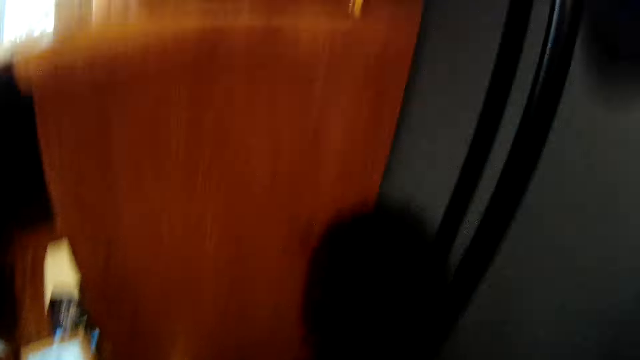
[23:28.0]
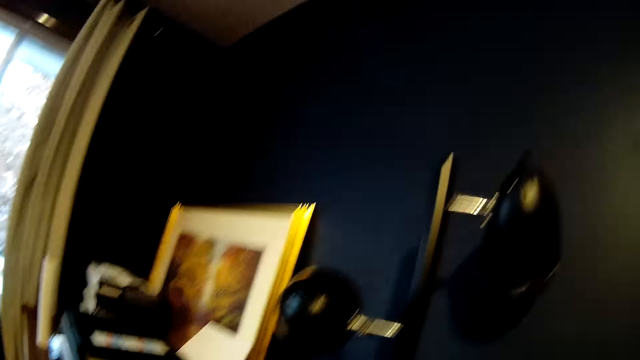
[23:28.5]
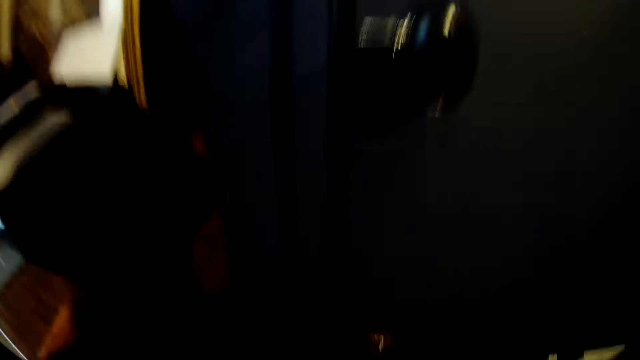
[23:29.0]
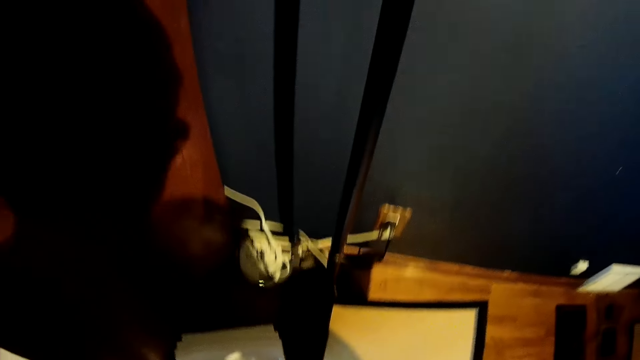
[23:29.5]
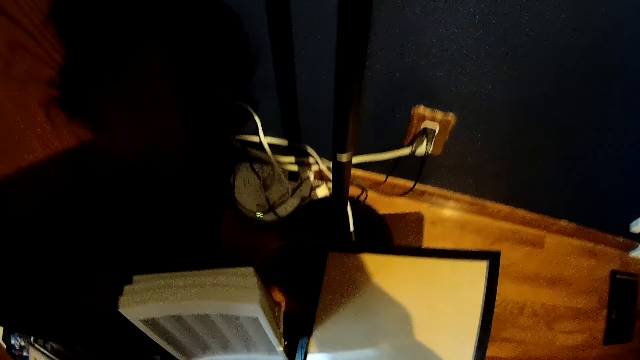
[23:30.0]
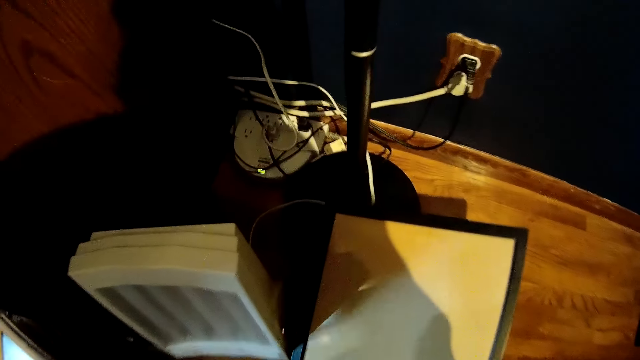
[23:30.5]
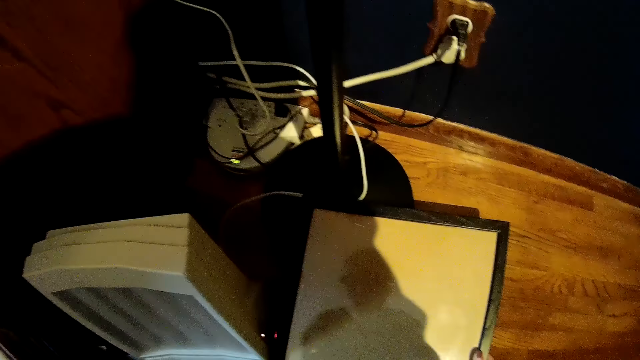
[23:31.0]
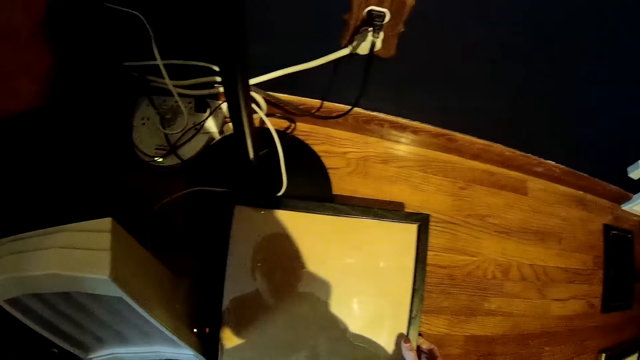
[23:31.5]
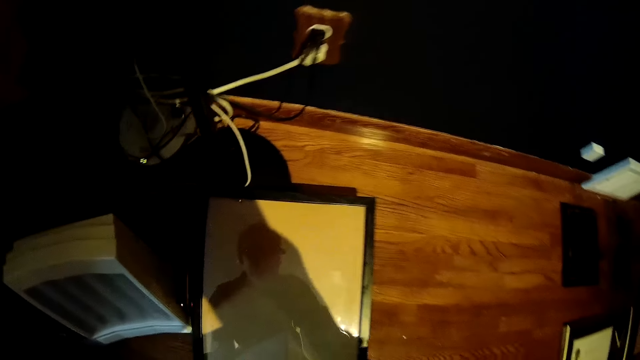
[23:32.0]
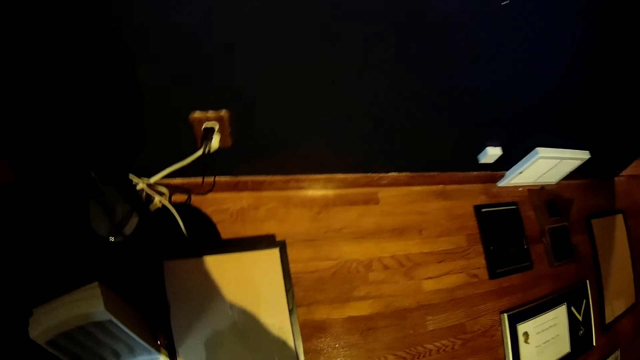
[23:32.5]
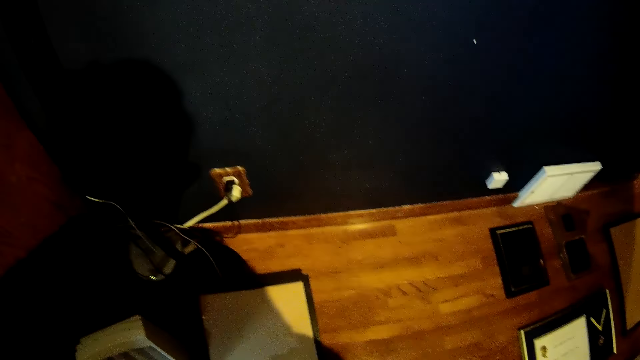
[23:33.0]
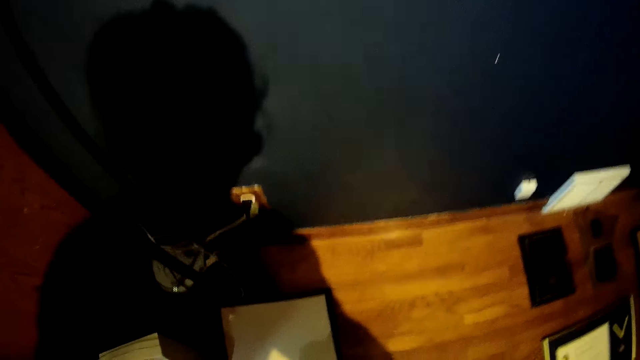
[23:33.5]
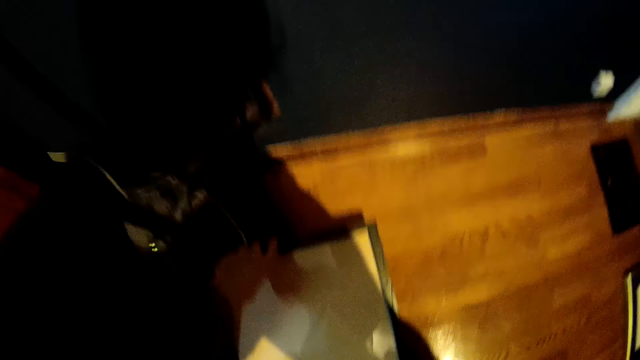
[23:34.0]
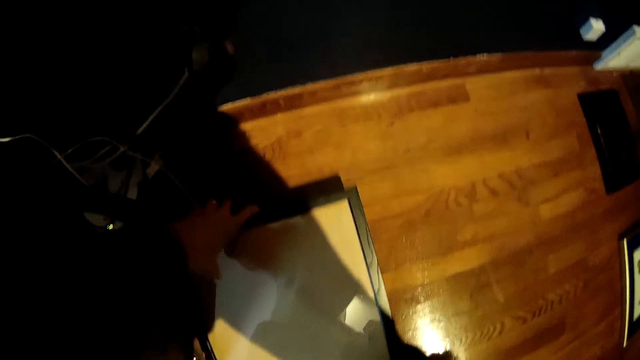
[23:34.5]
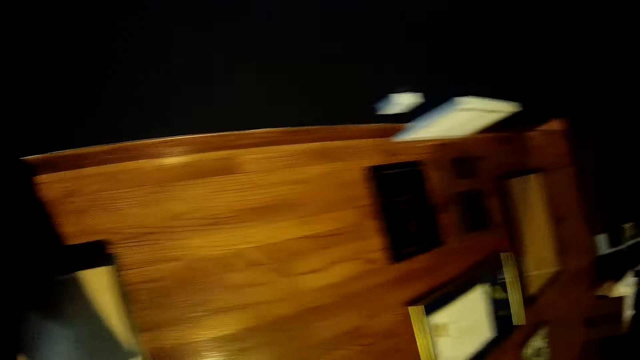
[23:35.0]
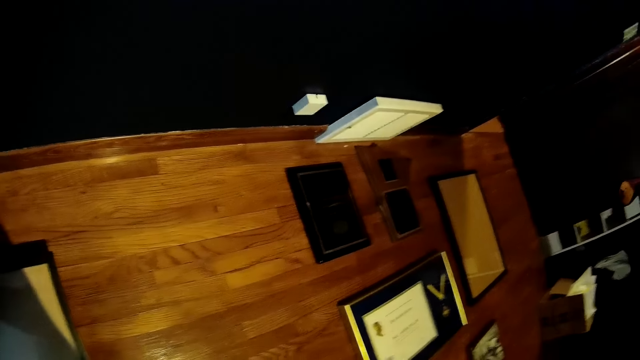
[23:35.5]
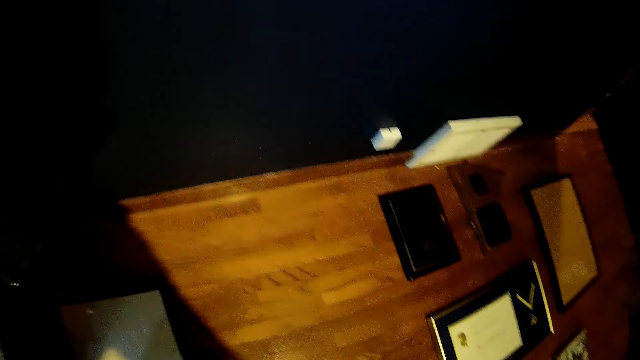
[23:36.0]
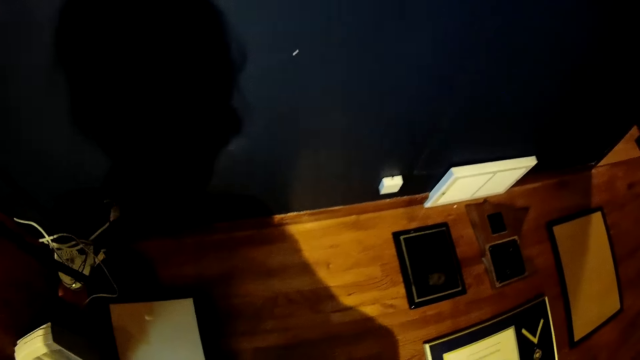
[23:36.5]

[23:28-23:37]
The camera wearer places the photo frame on a fan base. They move the photo frame.

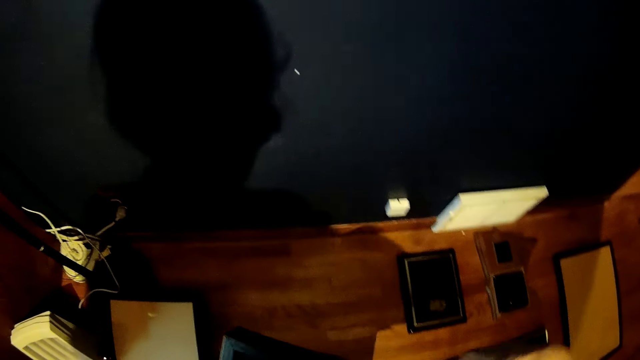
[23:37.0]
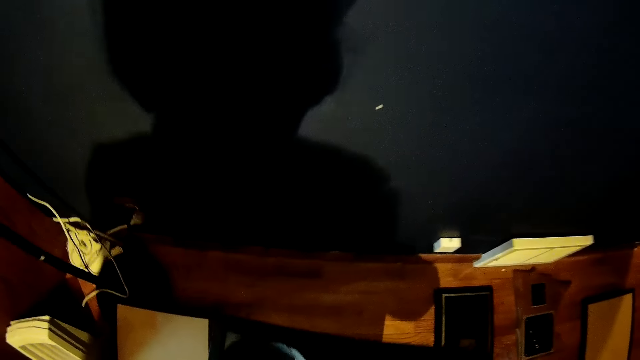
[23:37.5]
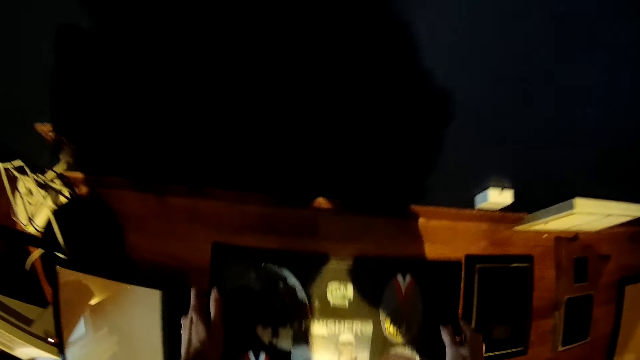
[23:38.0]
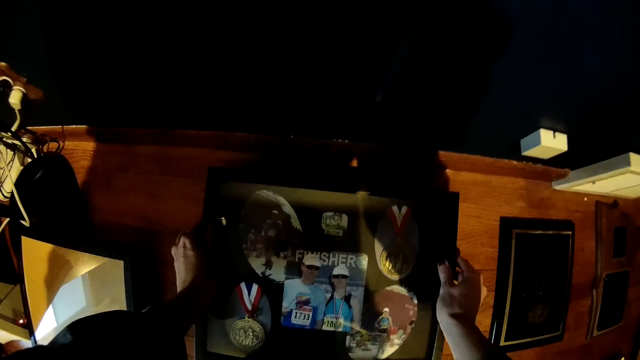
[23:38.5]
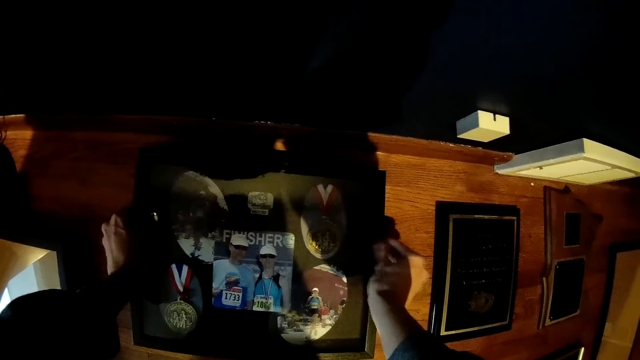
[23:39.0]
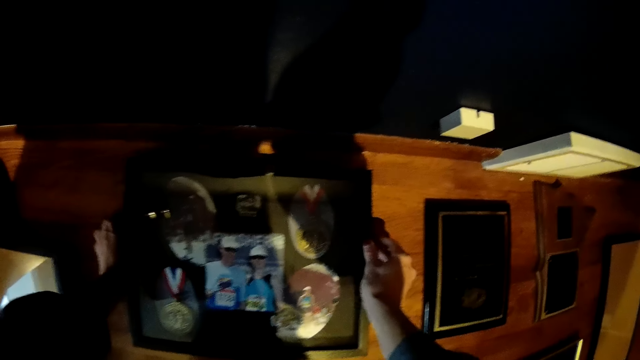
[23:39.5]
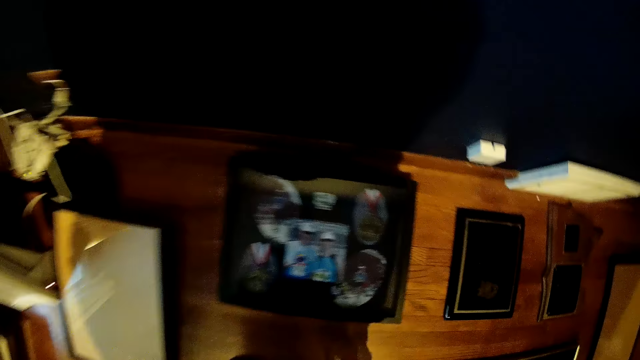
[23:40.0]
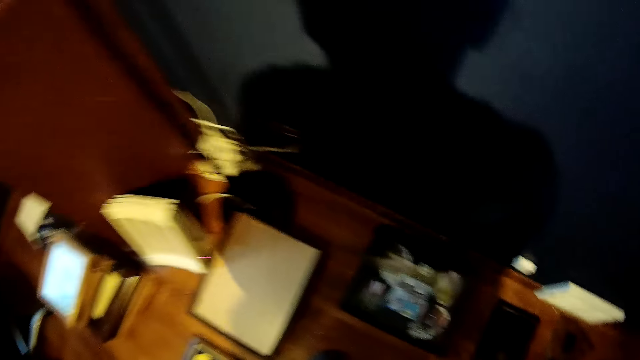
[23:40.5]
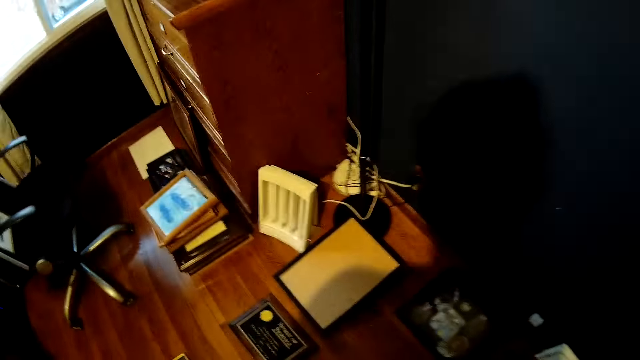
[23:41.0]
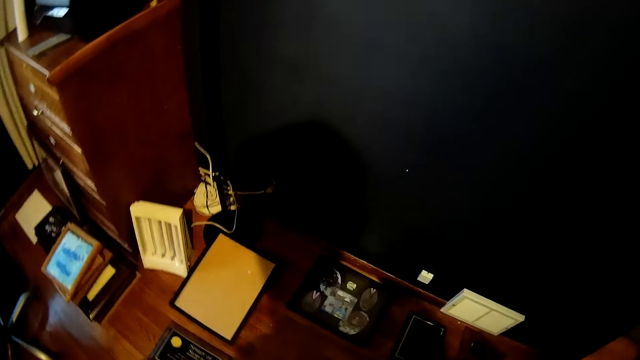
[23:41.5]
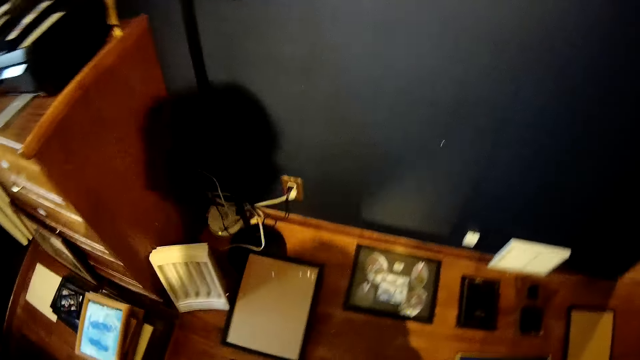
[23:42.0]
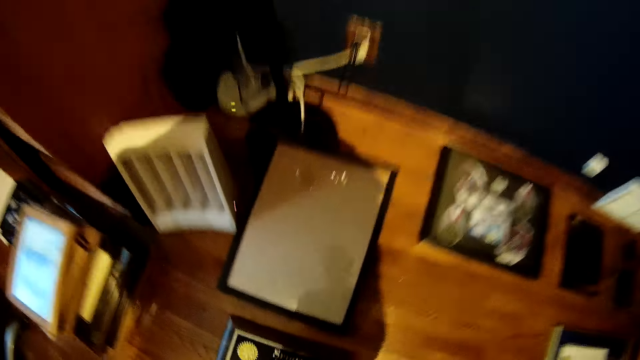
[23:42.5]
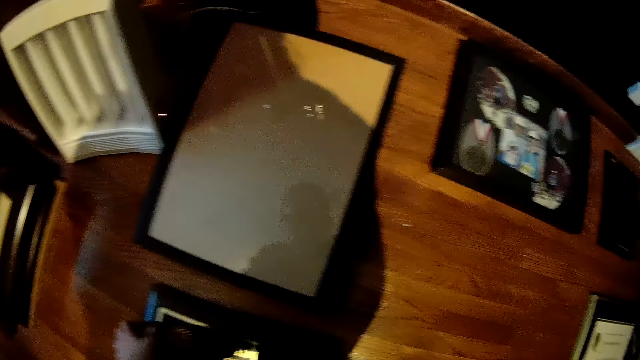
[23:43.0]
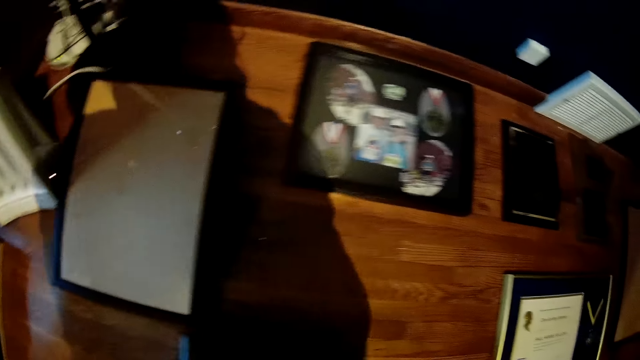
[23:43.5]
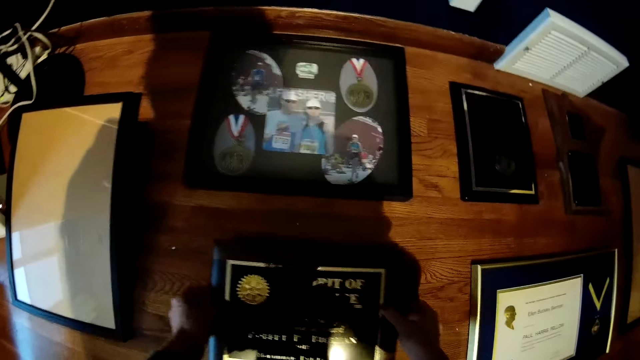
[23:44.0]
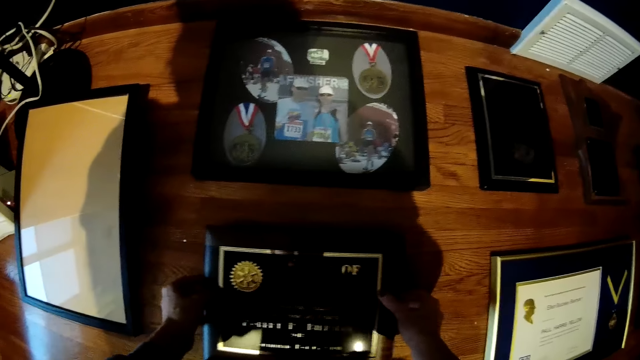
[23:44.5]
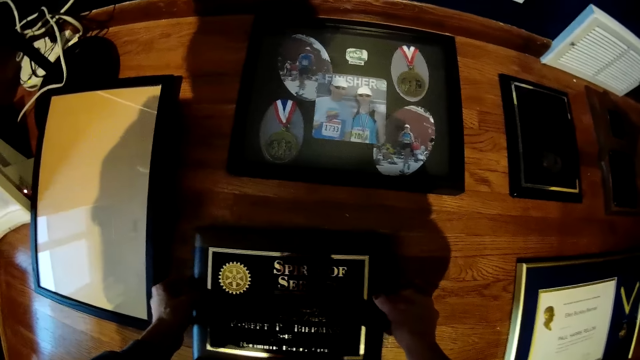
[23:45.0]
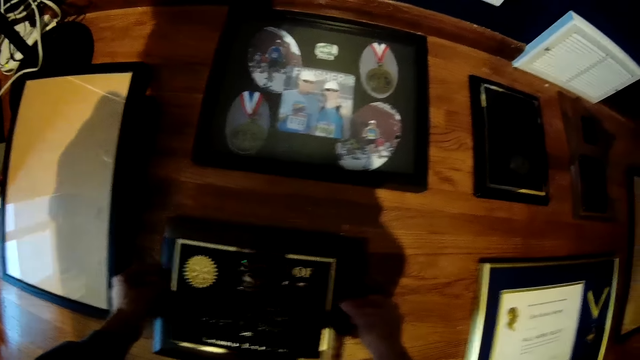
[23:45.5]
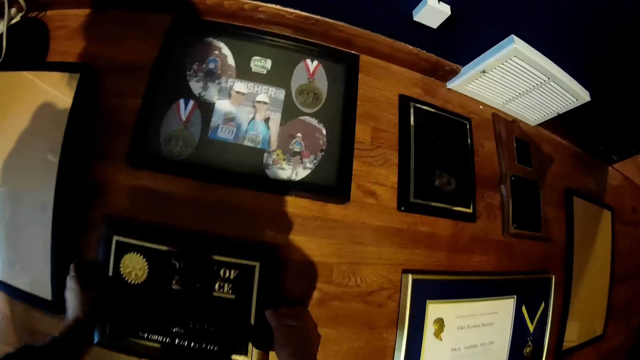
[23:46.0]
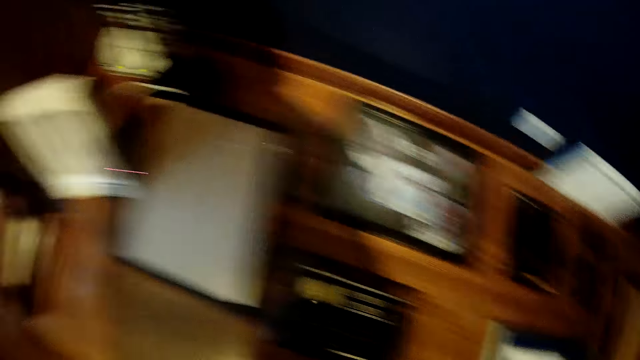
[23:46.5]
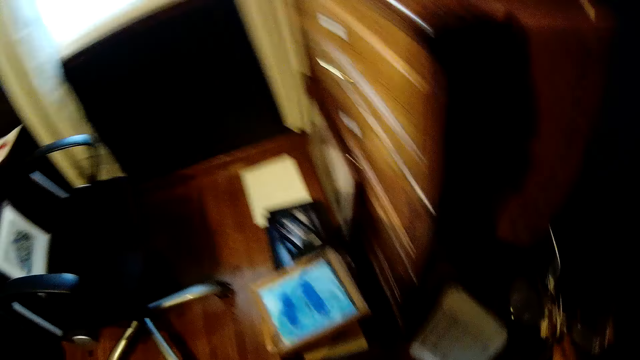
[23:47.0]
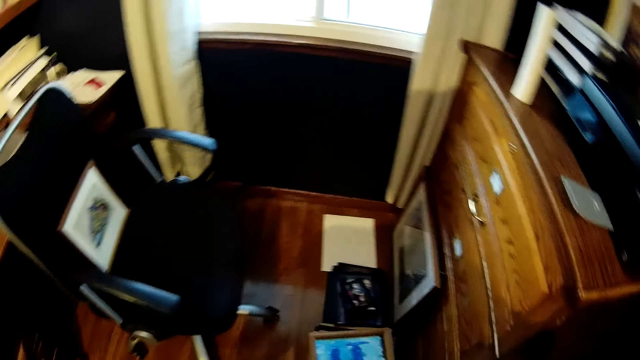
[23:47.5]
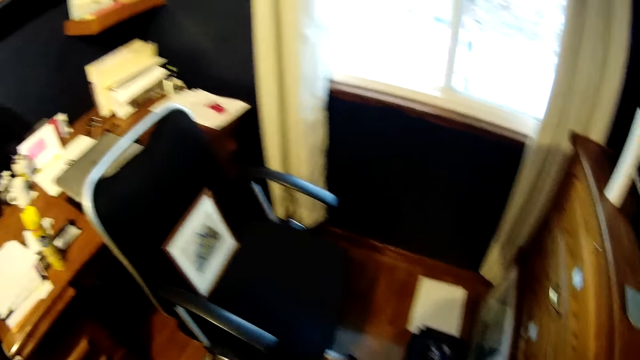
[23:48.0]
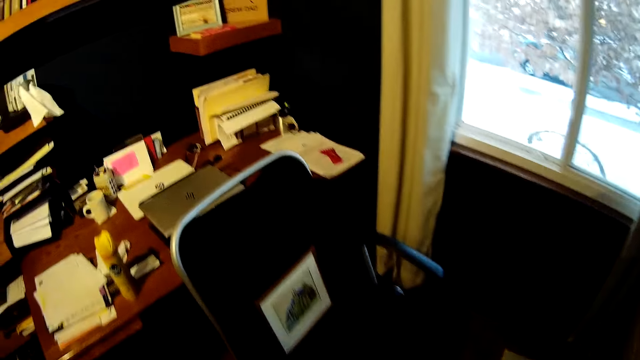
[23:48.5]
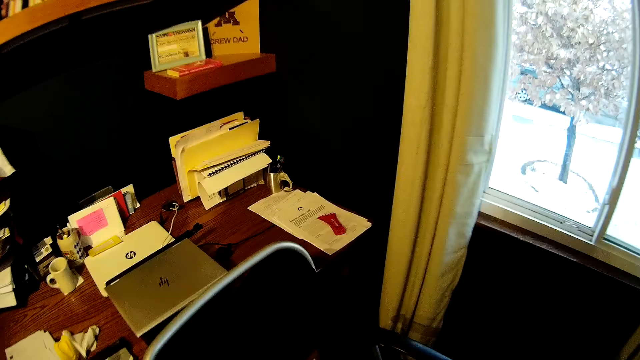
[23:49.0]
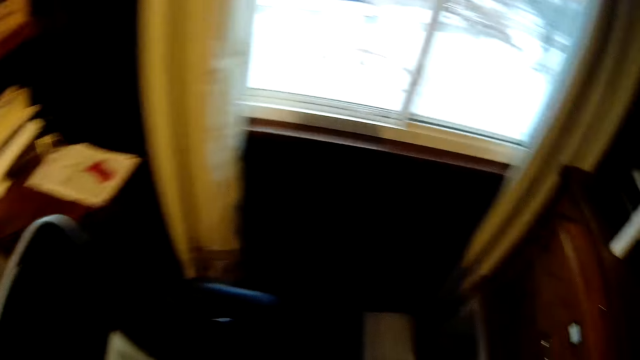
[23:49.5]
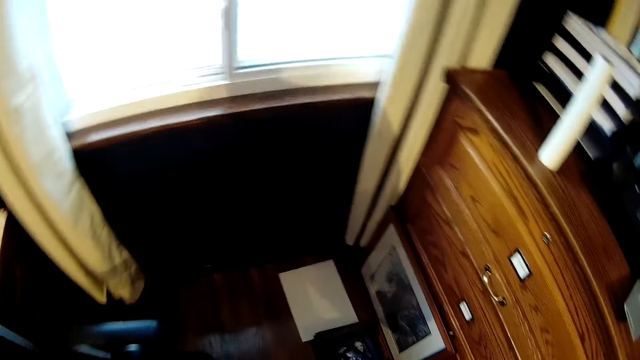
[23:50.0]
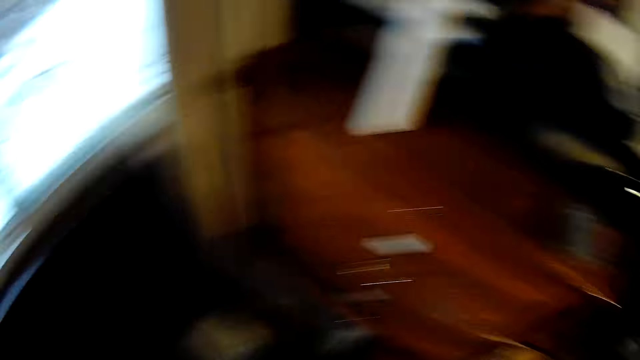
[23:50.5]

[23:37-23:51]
The camera wearer places a photo frame or picture frame on the ground. They rise up. They pick up an award frame from the ground. They move the picture frame. They place the award frame on the ground. They walk away.
